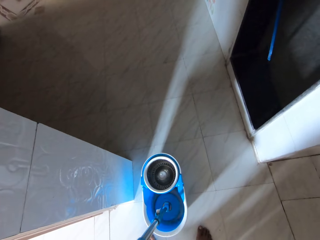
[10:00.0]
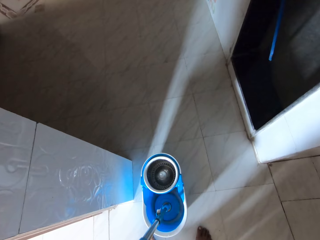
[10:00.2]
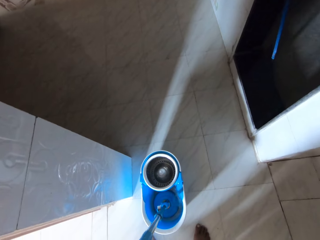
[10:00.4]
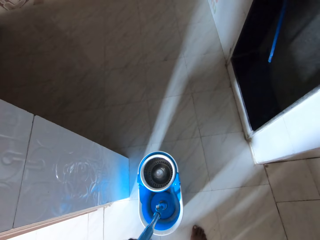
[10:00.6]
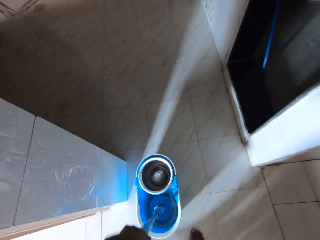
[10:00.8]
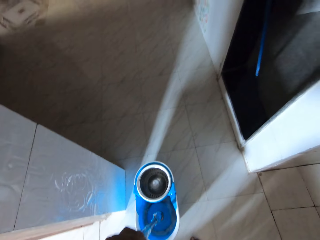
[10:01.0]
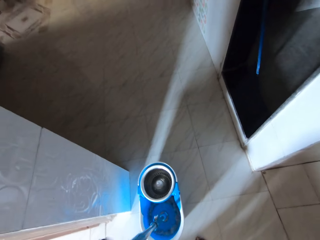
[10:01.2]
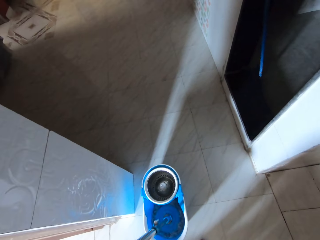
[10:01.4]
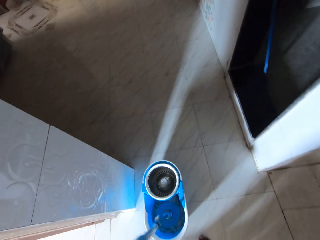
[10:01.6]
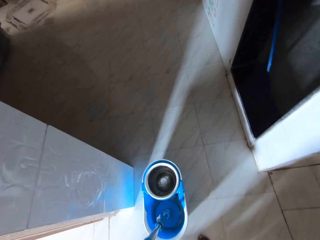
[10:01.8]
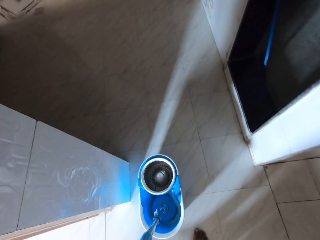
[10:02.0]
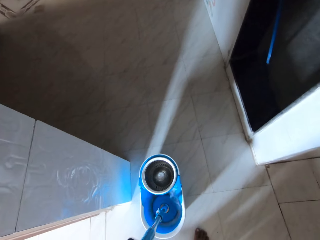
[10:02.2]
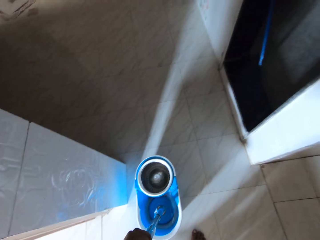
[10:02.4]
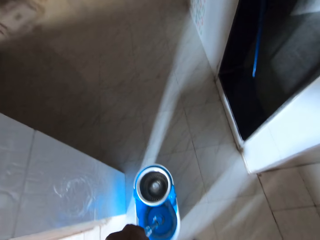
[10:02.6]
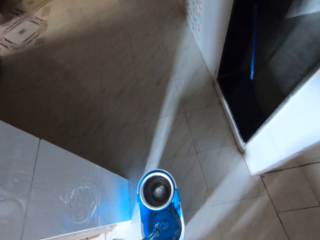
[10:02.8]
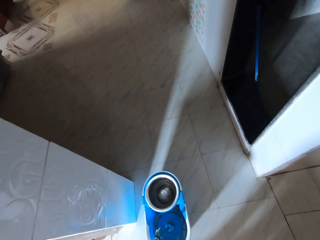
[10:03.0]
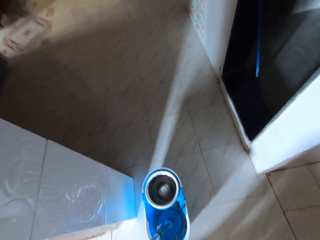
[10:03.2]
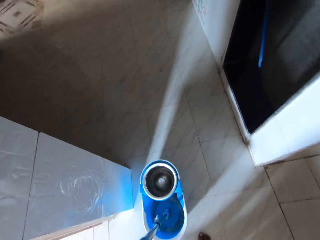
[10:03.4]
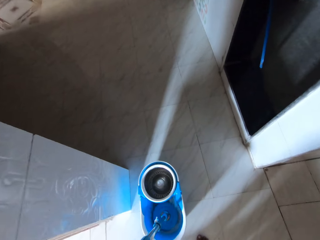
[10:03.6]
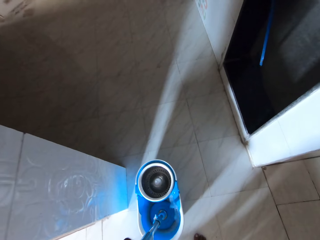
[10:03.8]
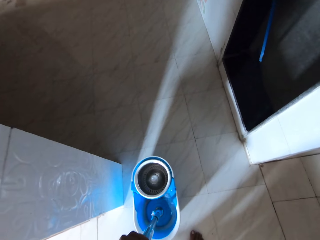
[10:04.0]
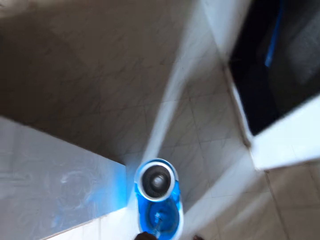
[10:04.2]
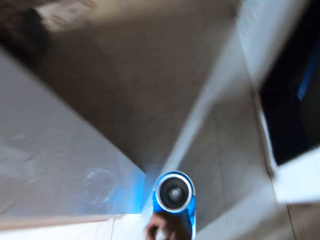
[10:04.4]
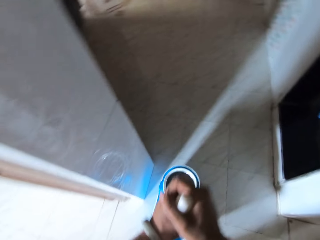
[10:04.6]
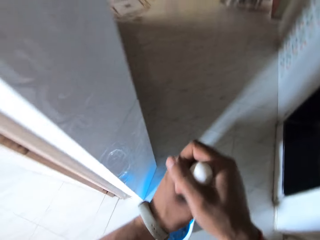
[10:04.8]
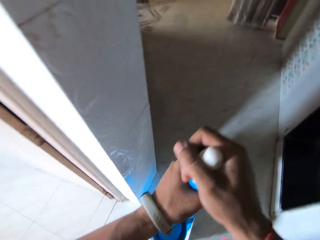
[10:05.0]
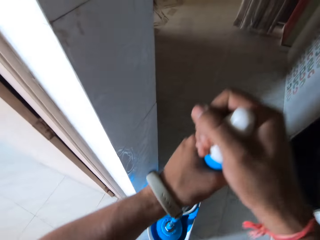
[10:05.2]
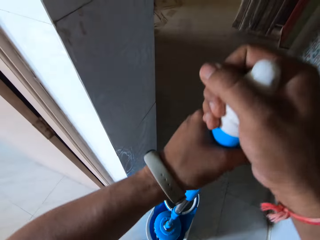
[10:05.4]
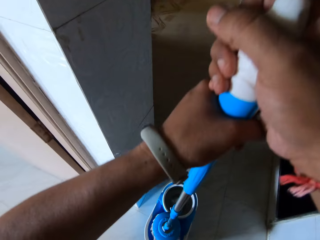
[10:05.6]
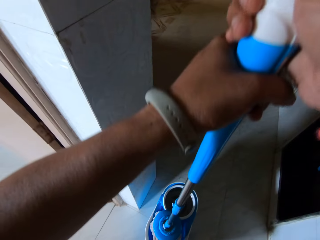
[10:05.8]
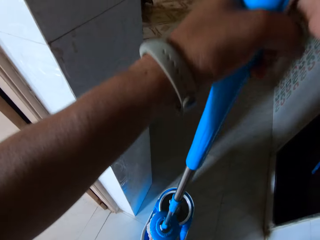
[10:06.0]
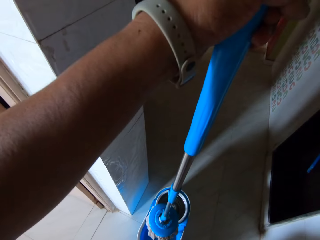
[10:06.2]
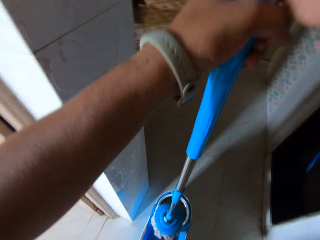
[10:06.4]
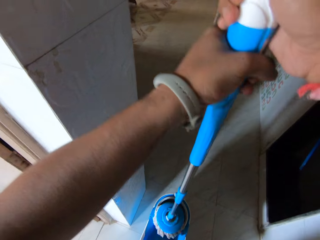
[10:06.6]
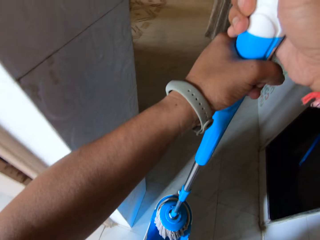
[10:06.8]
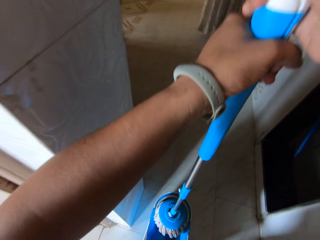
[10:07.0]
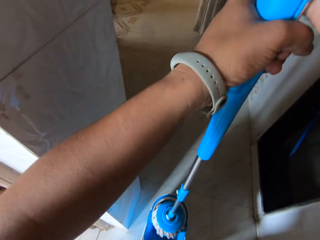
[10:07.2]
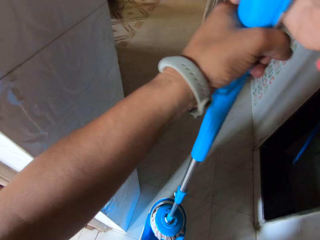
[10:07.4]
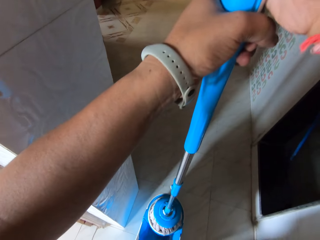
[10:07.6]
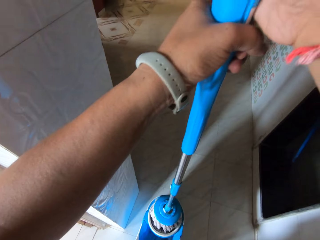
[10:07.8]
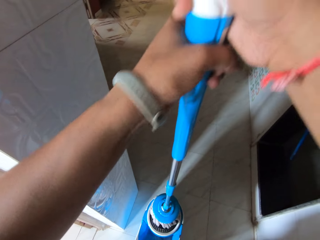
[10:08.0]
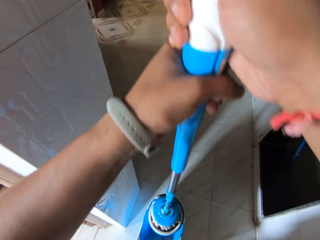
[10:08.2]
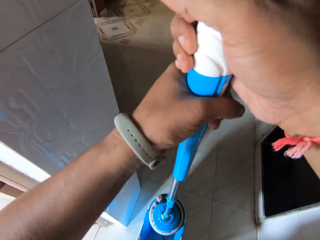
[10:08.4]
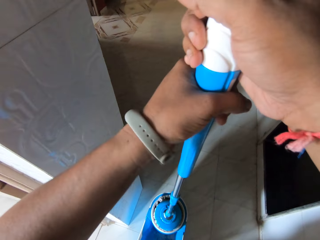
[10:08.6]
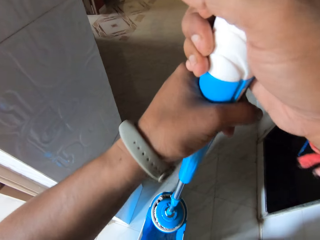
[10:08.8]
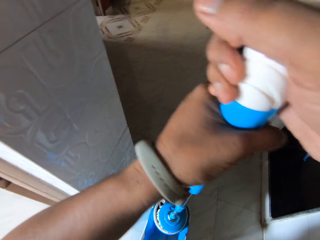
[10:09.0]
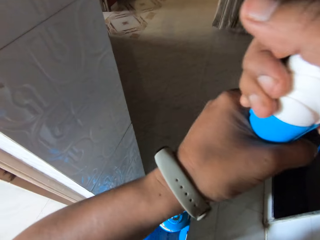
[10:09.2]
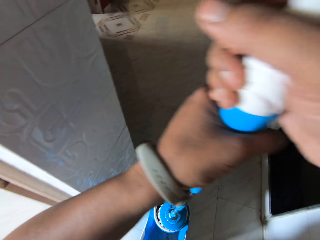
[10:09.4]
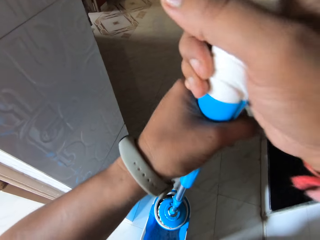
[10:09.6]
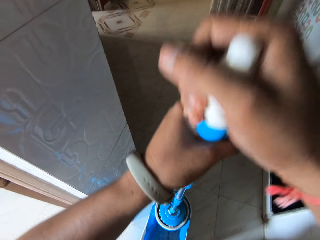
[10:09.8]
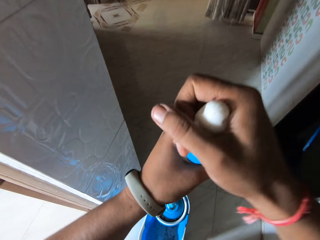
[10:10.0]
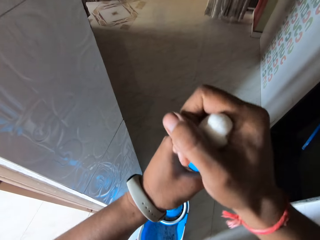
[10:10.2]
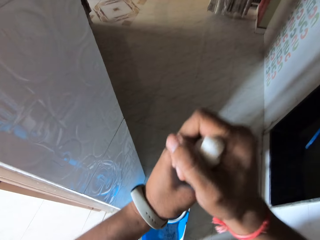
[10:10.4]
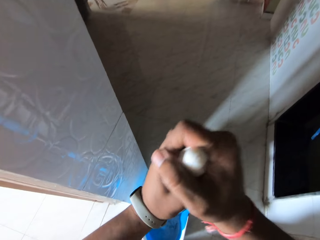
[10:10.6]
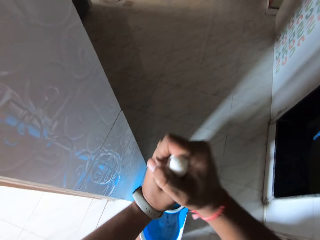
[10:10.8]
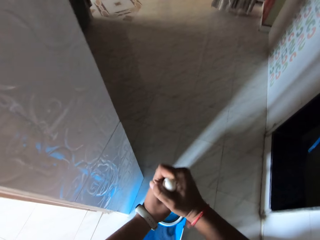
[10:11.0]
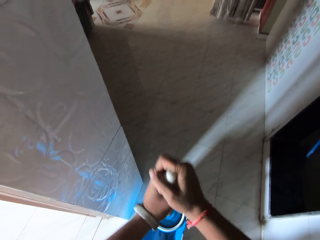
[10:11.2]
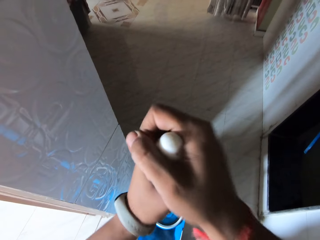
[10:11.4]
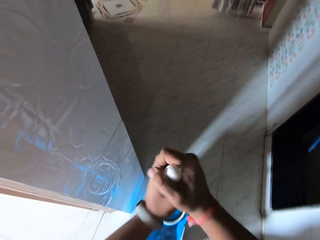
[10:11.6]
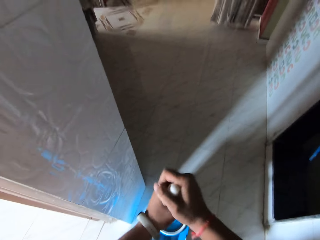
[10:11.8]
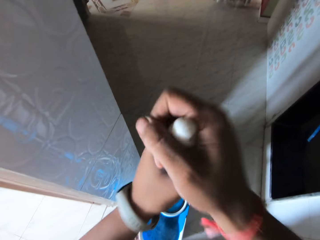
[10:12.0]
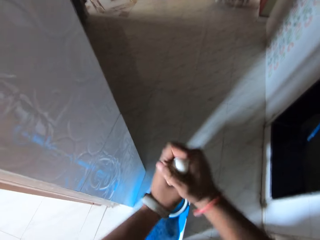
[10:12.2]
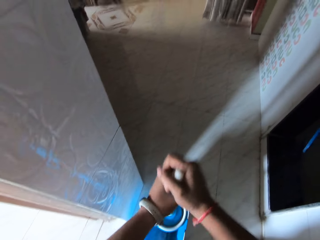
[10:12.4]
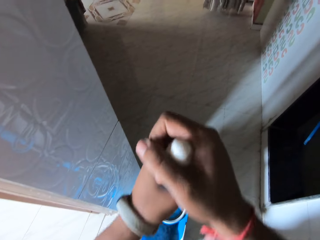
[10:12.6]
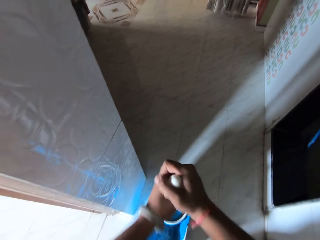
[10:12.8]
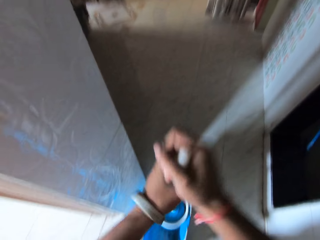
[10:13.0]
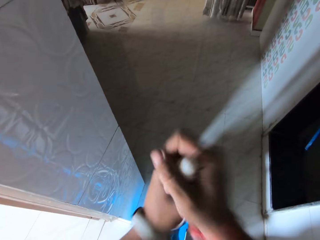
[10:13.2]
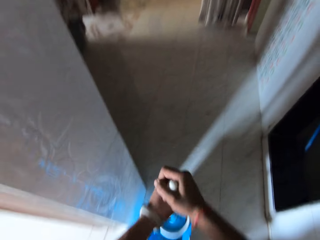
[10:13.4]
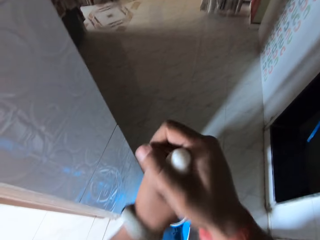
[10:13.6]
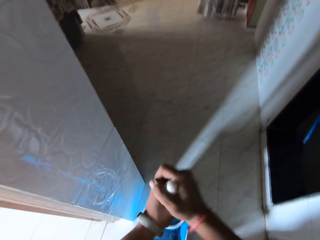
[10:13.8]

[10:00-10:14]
The camera wearer lifts the mopping stick from the mopping bucket with both hands. They place the mopping stick into the squeezer of the mopping bucket with both hands. They squeeze the mopping stick with the squeezer of the mopping bucket with both hands.

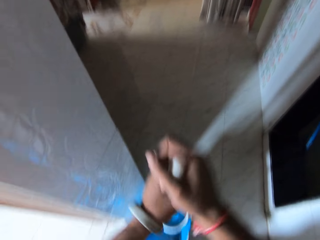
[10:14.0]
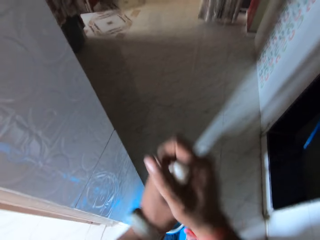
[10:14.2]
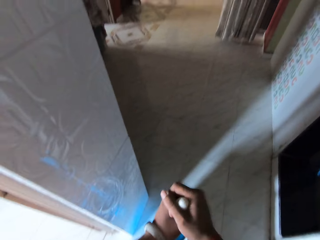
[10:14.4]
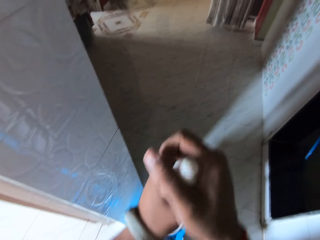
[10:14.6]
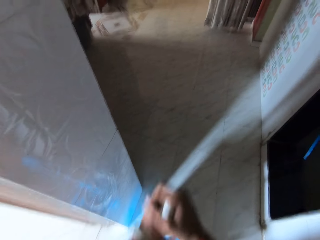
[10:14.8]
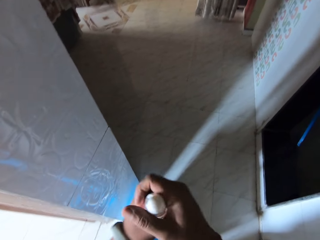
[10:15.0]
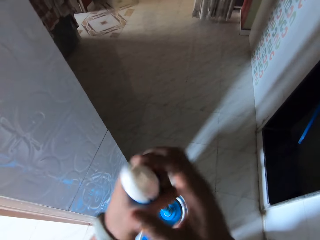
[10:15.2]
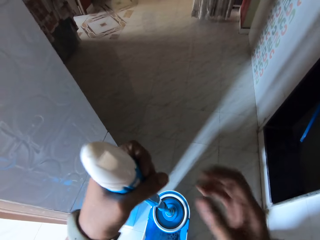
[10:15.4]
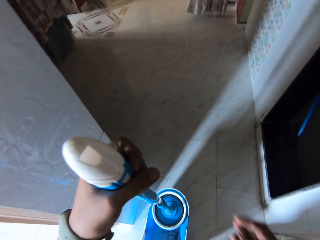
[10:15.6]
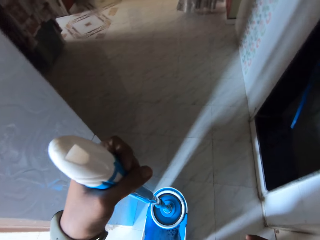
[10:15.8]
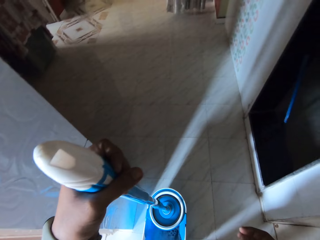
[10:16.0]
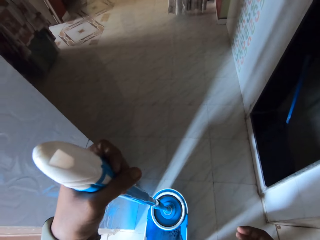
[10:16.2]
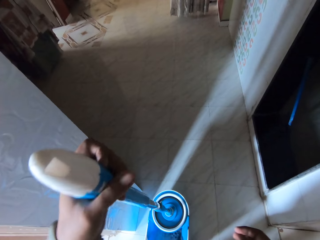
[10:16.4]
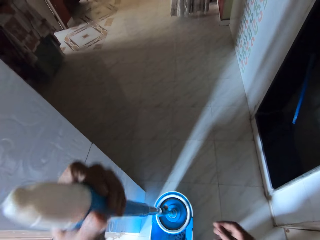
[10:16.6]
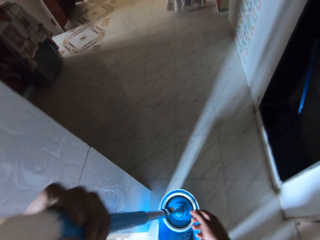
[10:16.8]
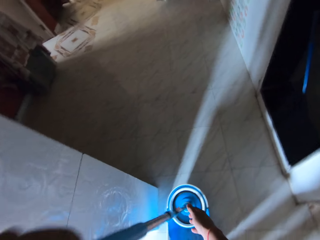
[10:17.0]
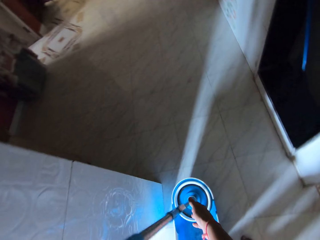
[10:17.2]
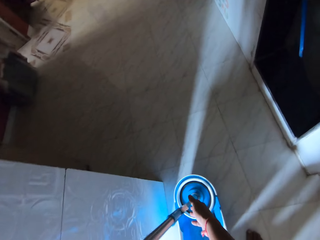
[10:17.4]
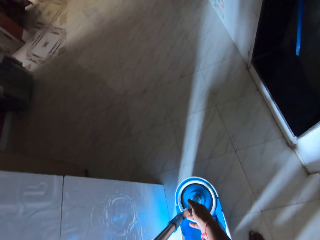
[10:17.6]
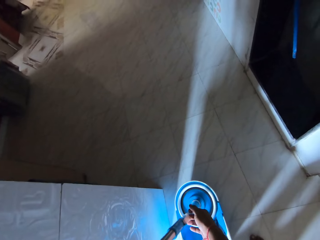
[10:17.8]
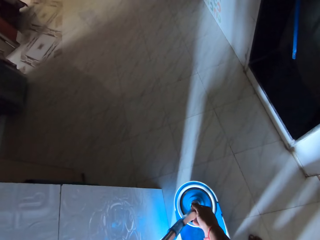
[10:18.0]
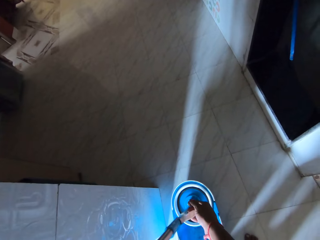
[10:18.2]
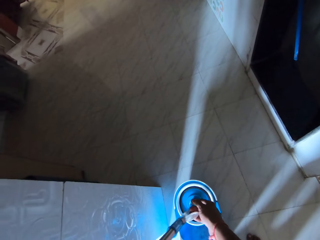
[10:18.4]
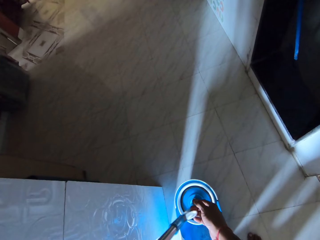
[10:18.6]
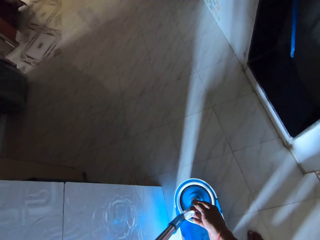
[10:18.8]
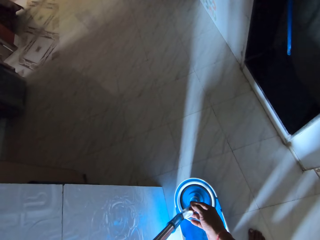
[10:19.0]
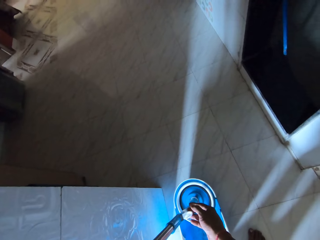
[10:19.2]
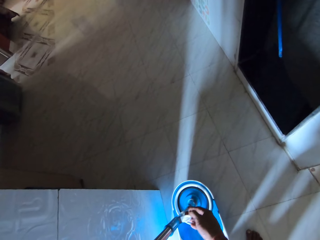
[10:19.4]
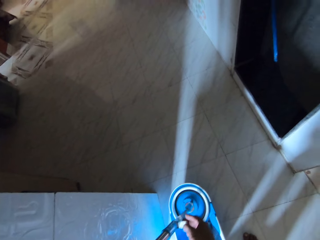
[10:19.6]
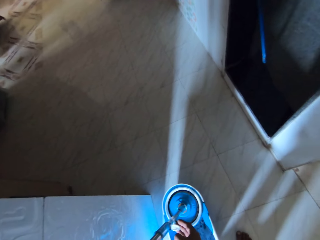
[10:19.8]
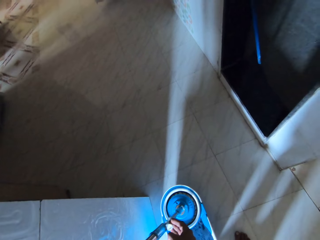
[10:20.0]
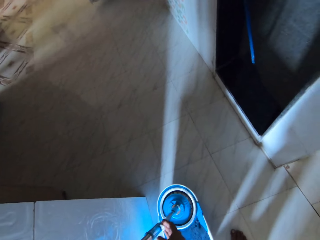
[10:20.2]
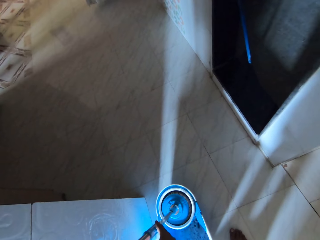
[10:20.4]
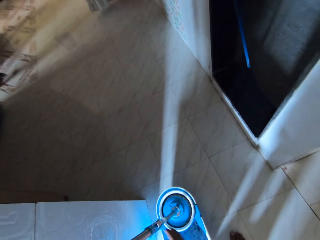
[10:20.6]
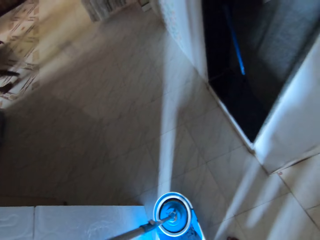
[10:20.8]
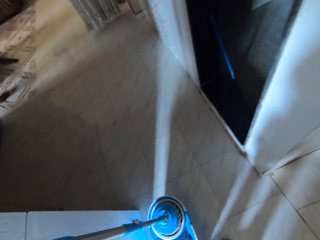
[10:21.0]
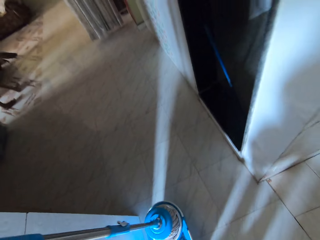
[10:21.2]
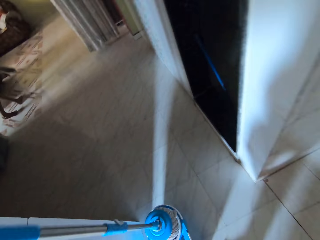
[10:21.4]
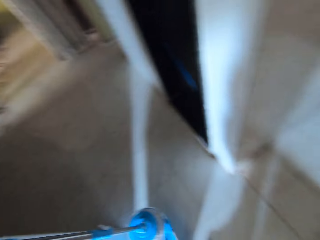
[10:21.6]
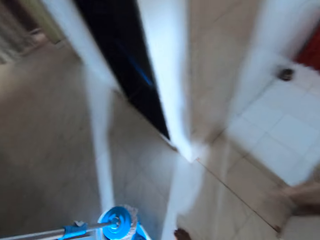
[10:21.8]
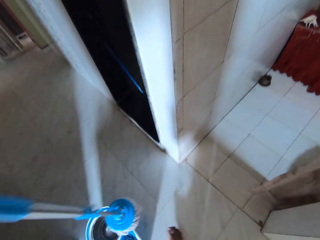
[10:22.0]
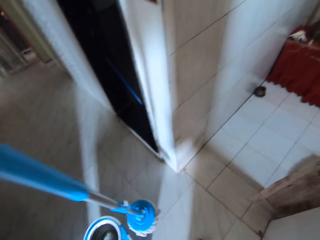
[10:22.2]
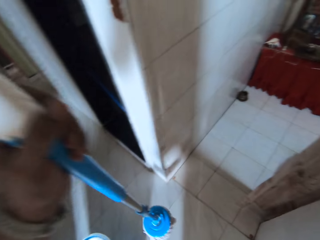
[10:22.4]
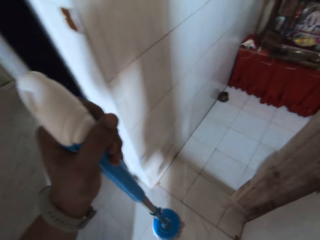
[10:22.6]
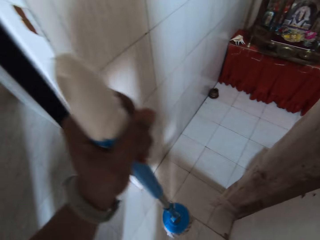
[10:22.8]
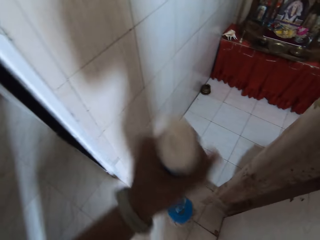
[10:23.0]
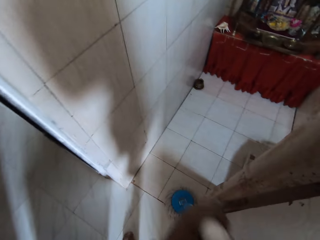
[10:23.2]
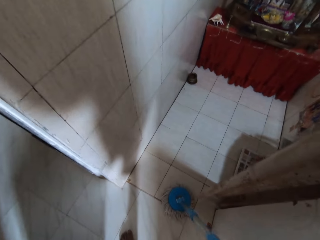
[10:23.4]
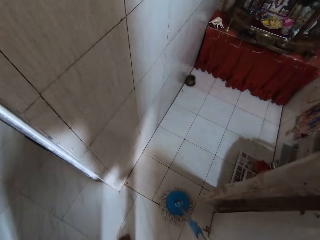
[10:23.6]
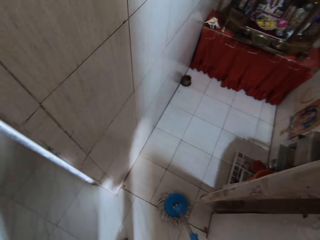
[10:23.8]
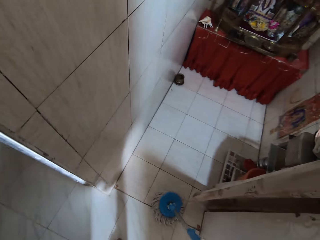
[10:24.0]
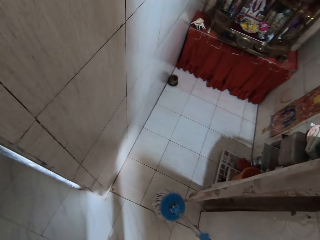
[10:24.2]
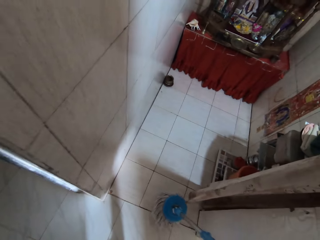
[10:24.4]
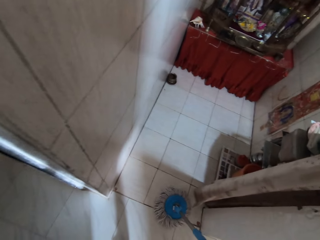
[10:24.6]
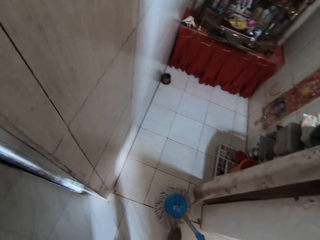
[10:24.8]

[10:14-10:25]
The camera wearer locks the latch hook of the mopping stick with his right hand. He lifts the mopping stick from the squeezer of the mopping bucket with his left hand. He drops the mopping stick on the floor with his left hand. He mops the floor with the mop. He lifts the mopping stick from the floor with his right hand. He drops the mopping stick on the floor with his right hand.
